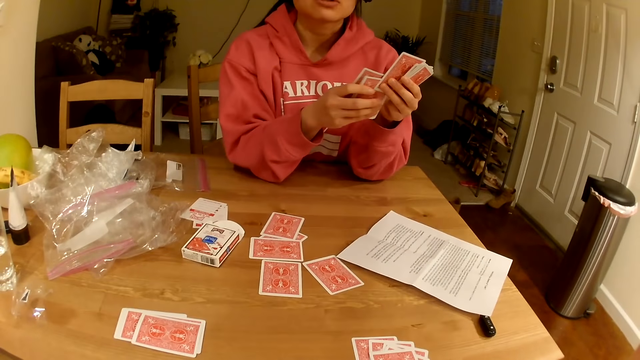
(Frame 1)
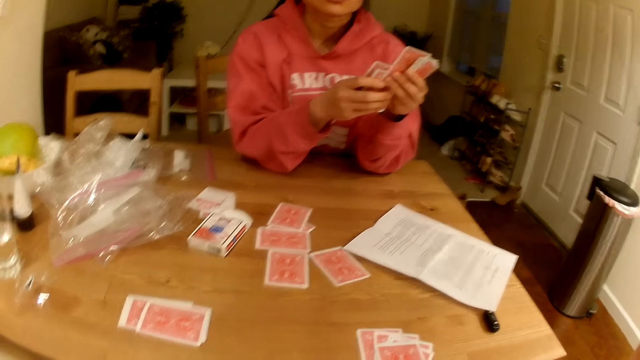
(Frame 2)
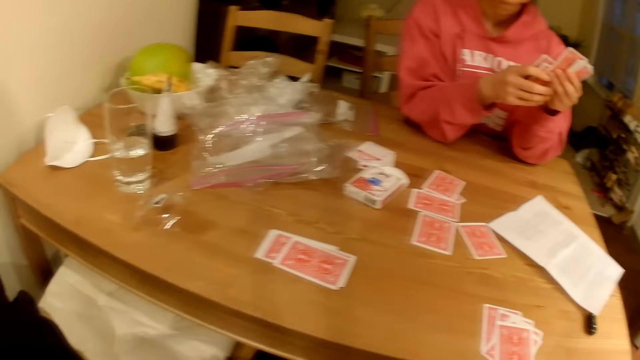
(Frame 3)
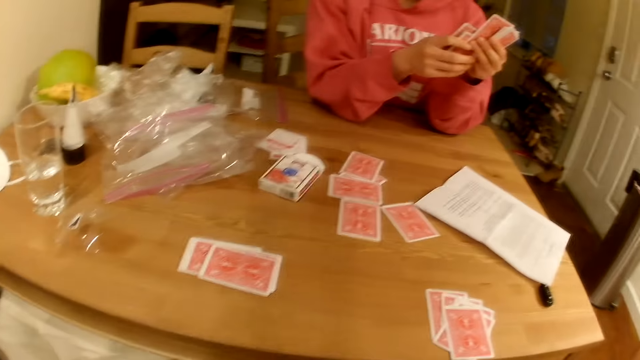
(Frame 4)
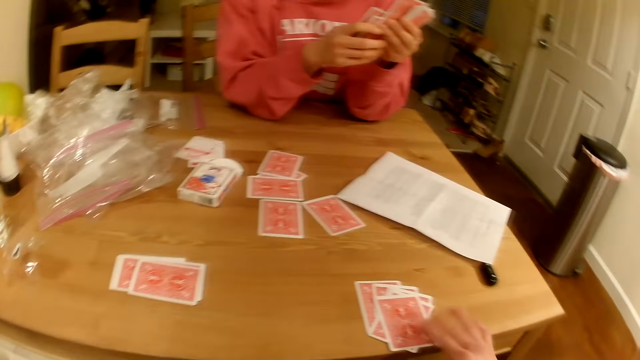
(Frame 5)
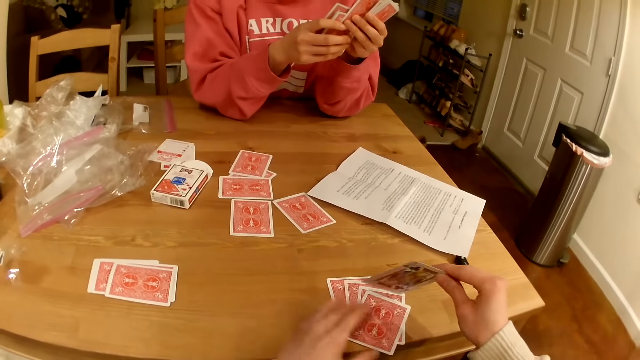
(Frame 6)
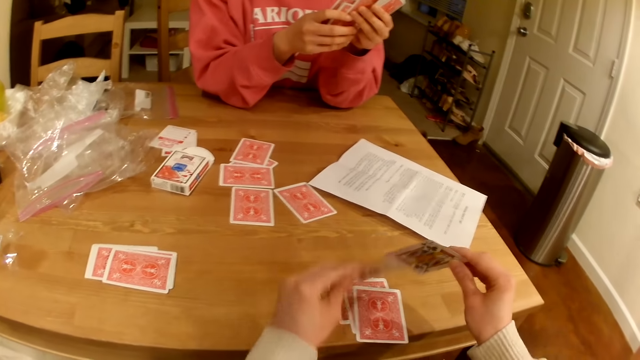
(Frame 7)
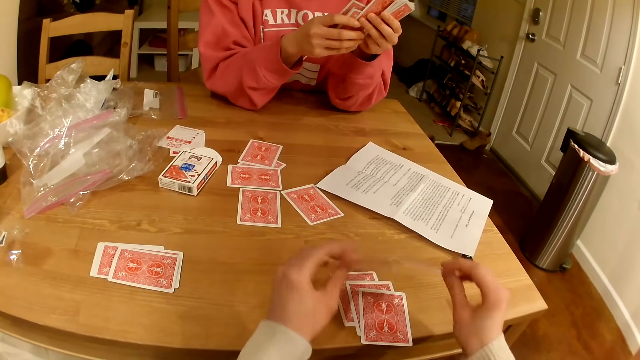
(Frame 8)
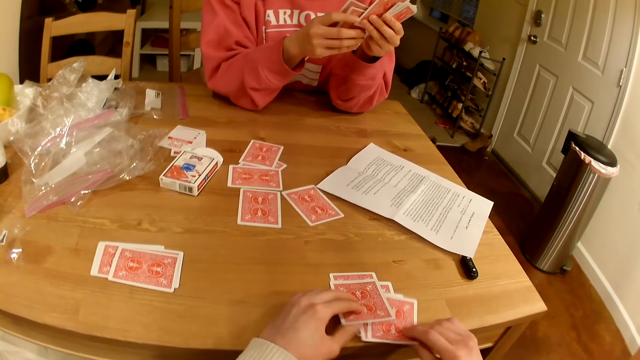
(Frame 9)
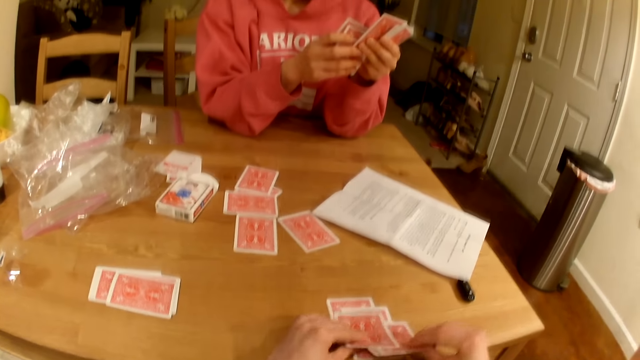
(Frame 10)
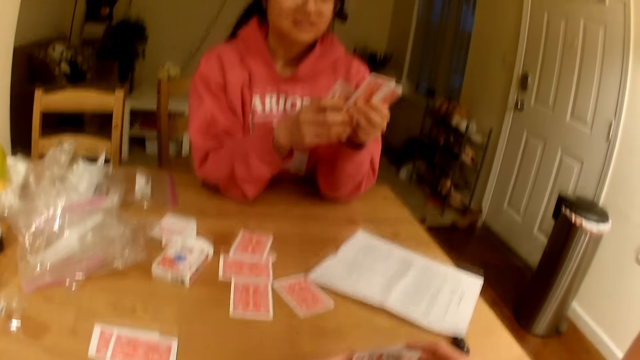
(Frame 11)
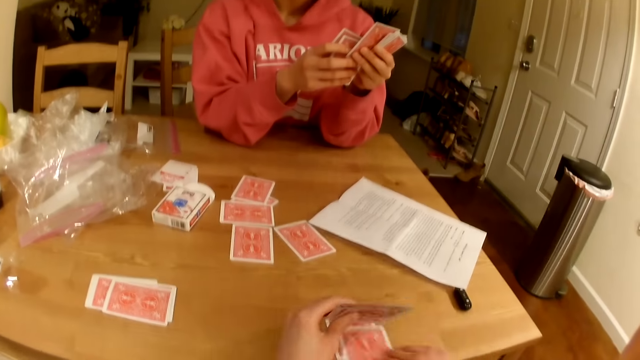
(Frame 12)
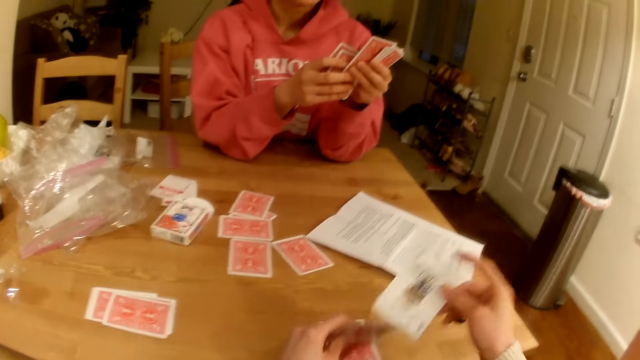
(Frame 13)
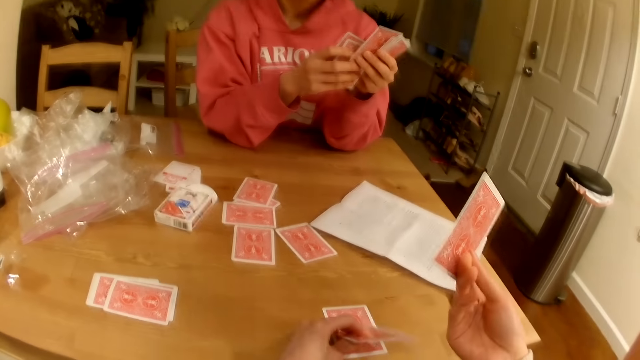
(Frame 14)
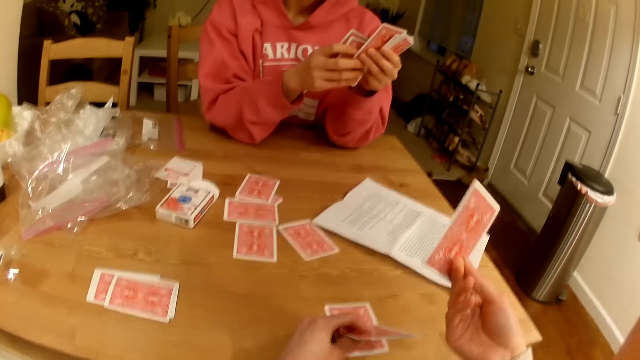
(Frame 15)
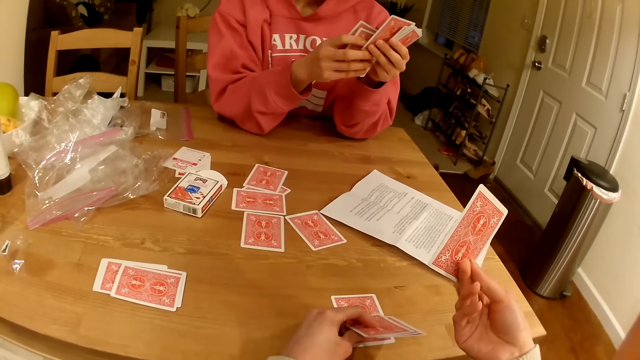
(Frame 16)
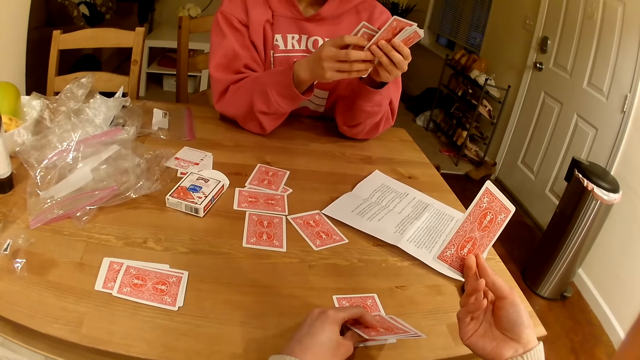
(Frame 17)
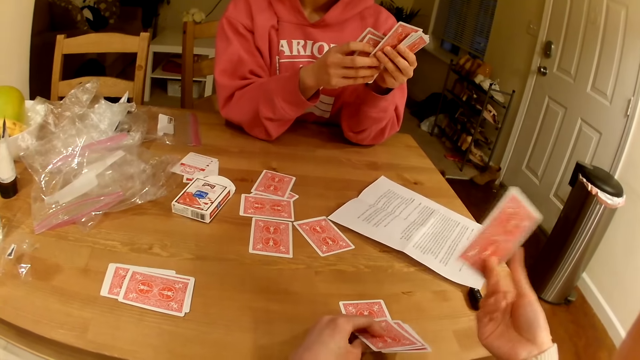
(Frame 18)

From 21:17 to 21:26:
The camera wearer checks the playing cards on the table. They show a playing card to the person.

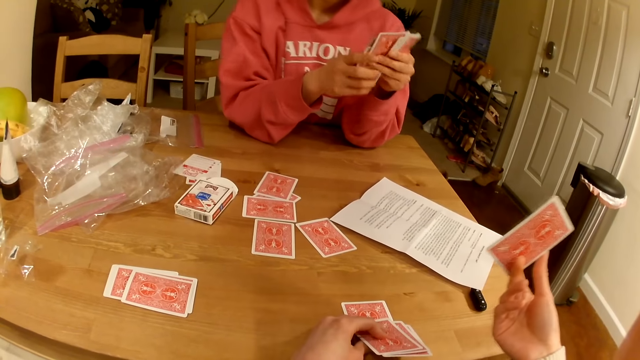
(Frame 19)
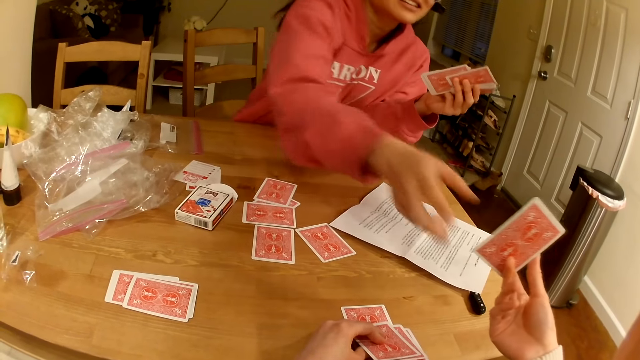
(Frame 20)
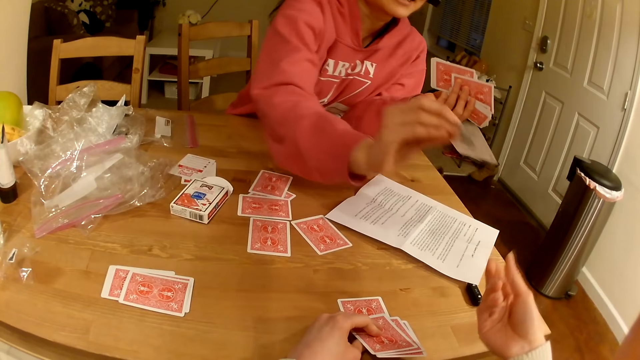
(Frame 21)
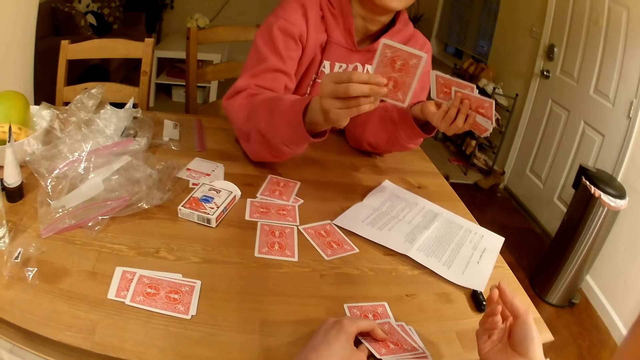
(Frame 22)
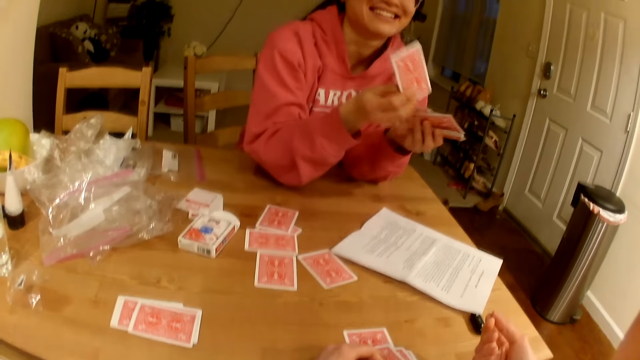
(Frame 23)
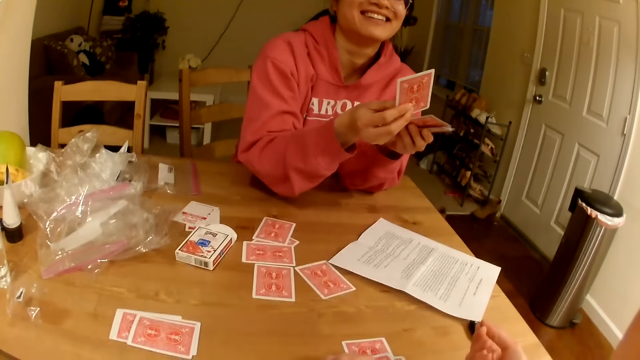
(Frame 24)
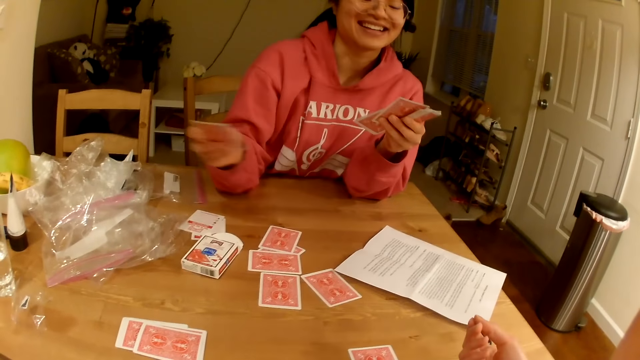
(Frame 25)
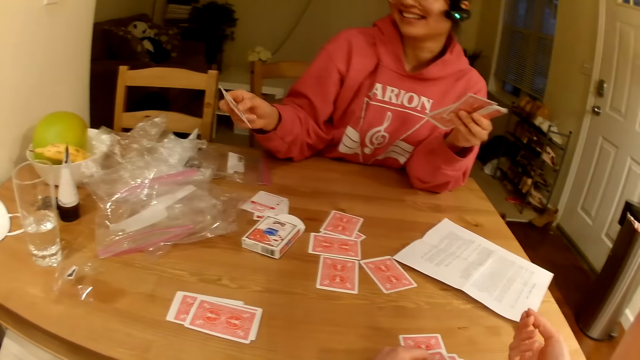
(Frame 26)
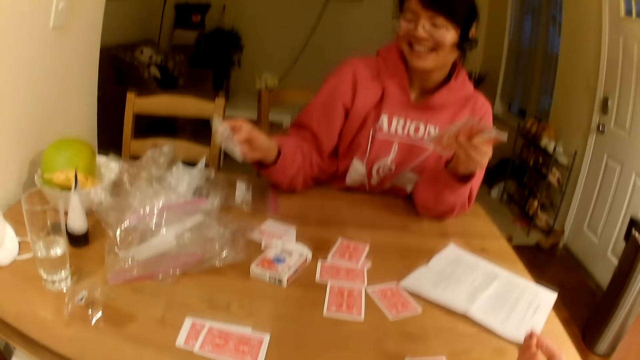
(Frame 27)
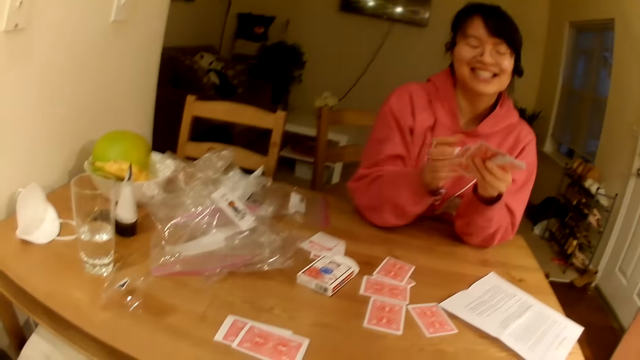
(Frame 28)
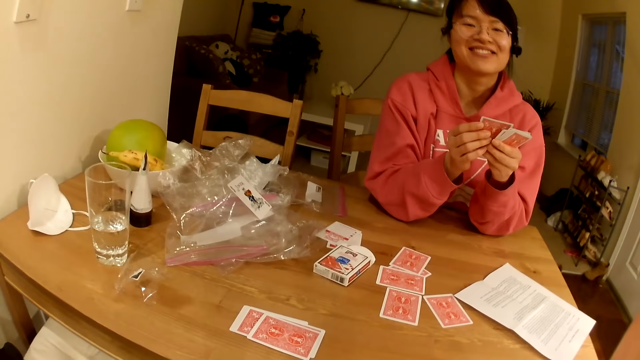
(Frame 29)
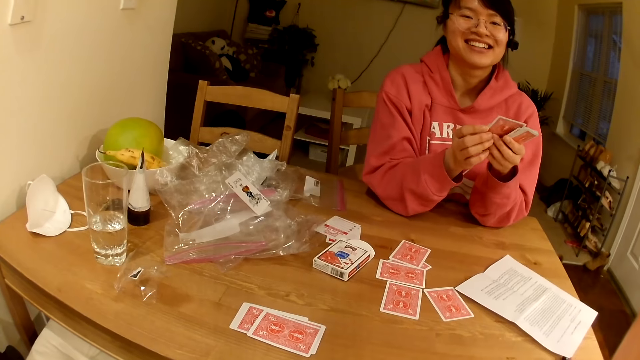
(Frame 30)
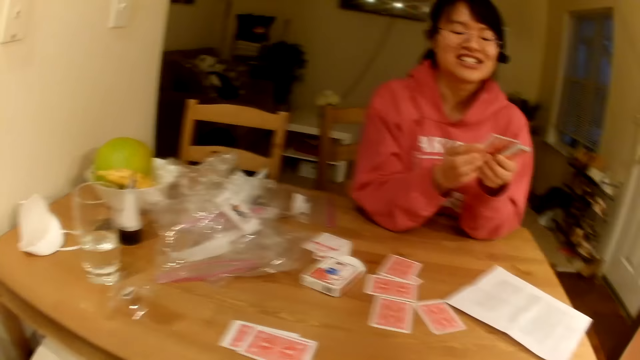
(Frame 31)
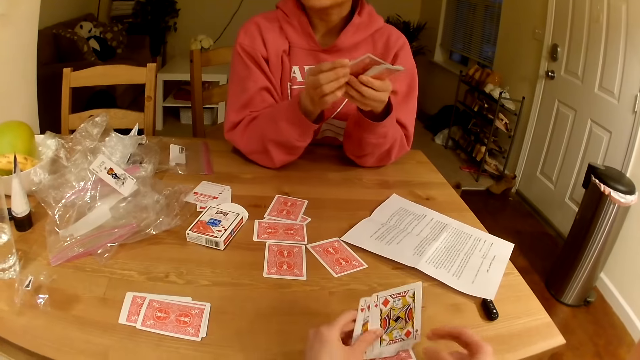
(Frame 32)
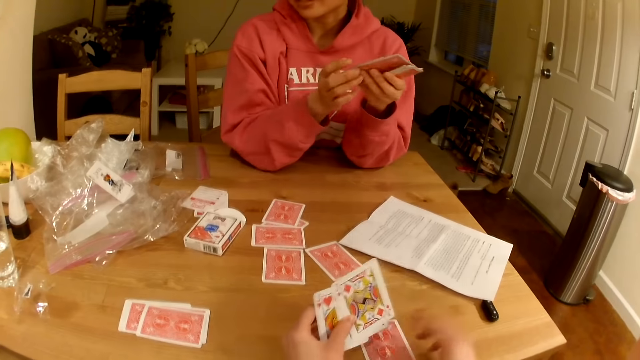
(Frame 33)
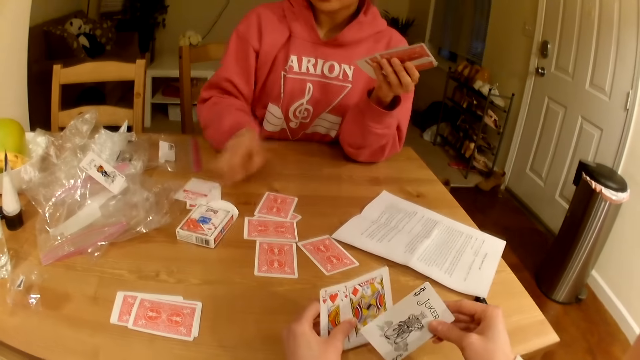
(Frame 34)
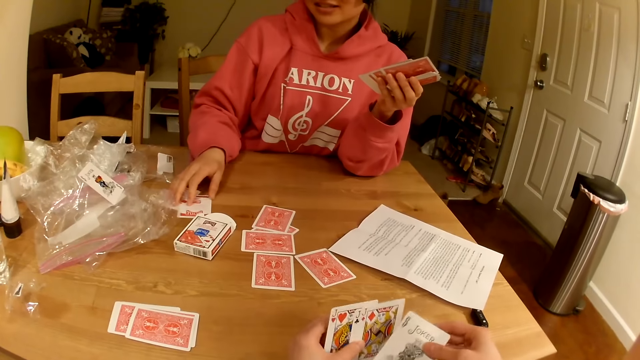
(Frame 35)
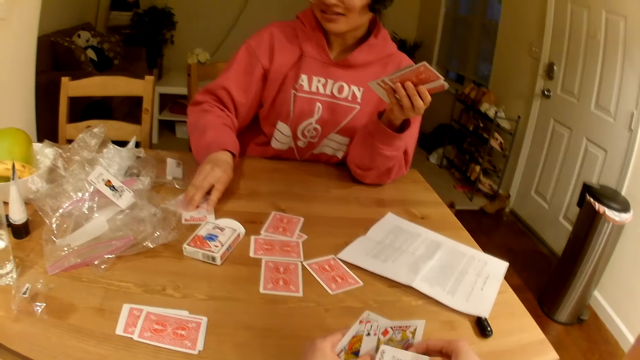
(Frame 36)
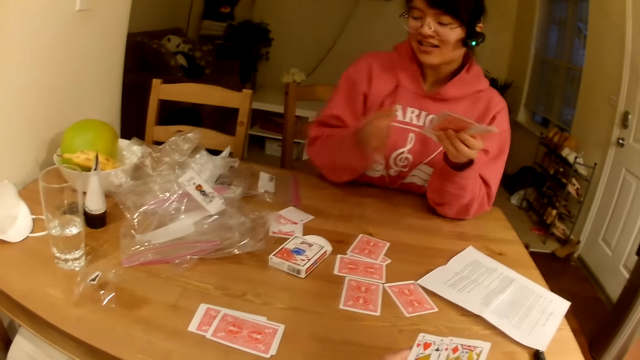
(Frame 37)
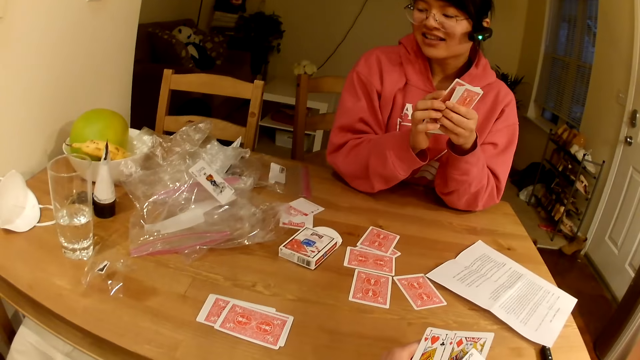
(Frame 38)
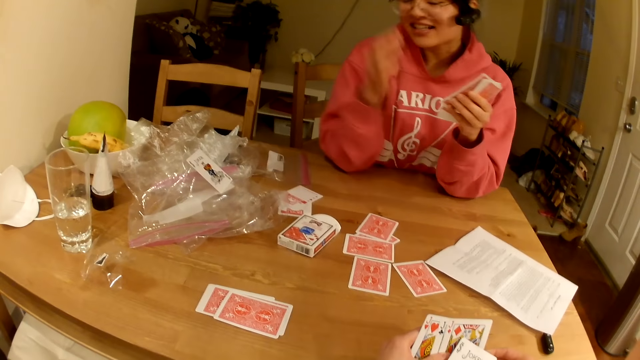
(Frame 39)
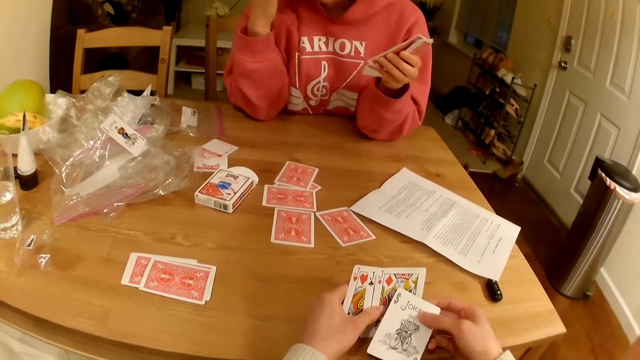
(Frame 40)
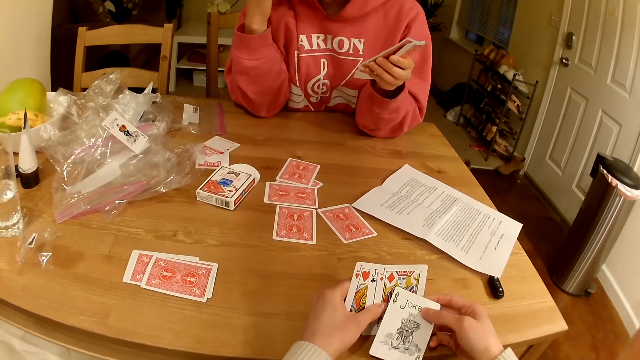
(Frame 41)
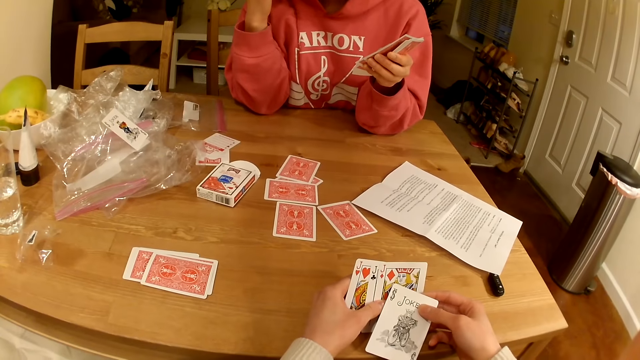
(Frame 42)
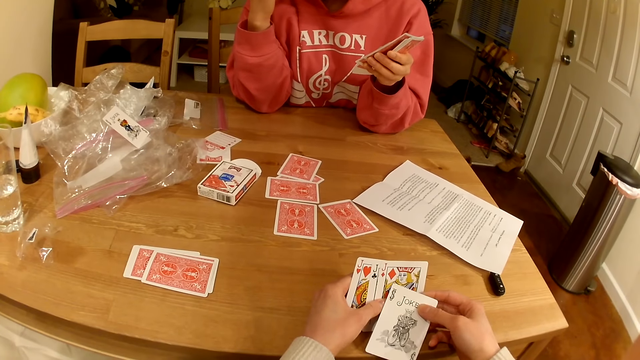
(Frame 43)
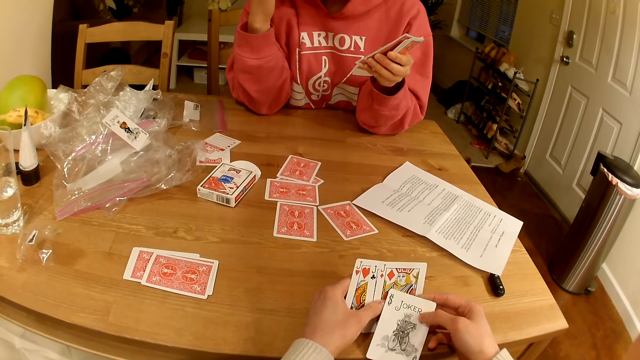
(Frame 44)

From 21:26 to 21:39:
The woman picks the playing card from the camera wearer. The camera wearer gives the woman the card. The woman drops the playing card on top of a polythene. The woman throws the card on the table. The woman talks with the camera wearer. The camera wearer checks the playing cards on the table. The woman touches the playing cards on the table.
